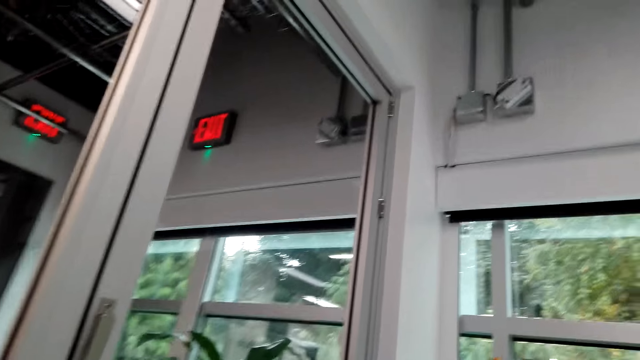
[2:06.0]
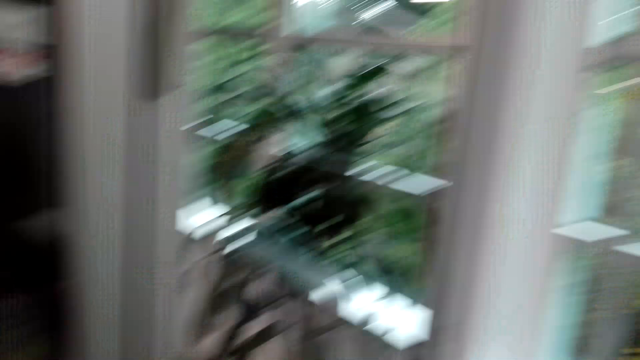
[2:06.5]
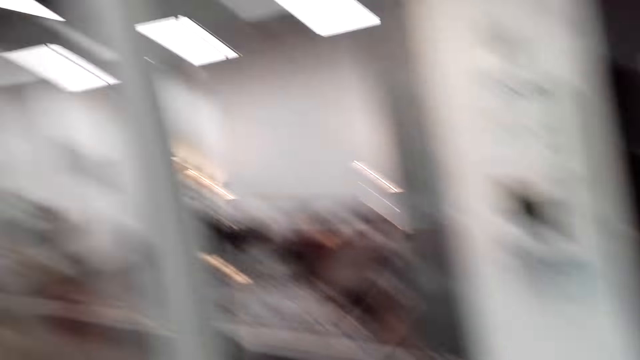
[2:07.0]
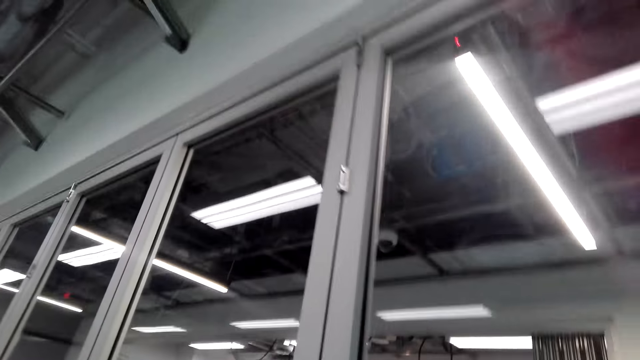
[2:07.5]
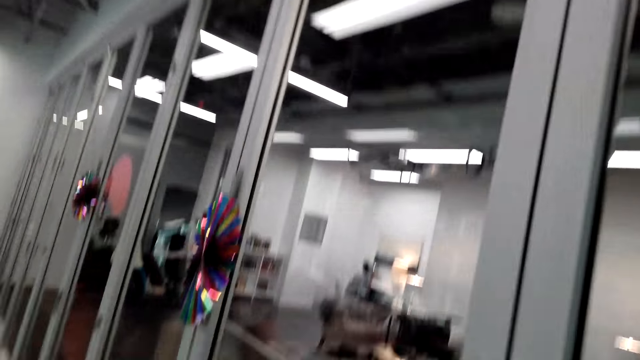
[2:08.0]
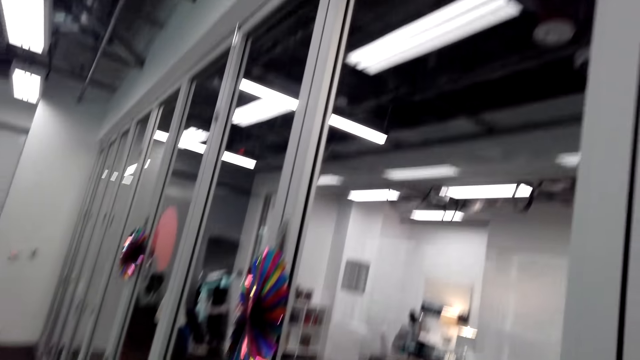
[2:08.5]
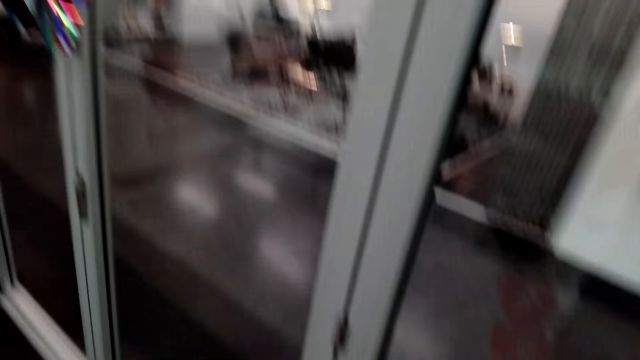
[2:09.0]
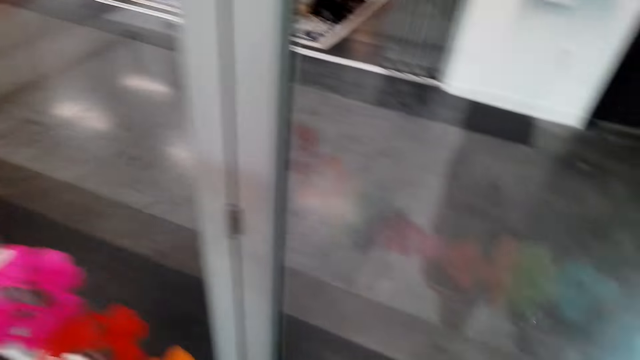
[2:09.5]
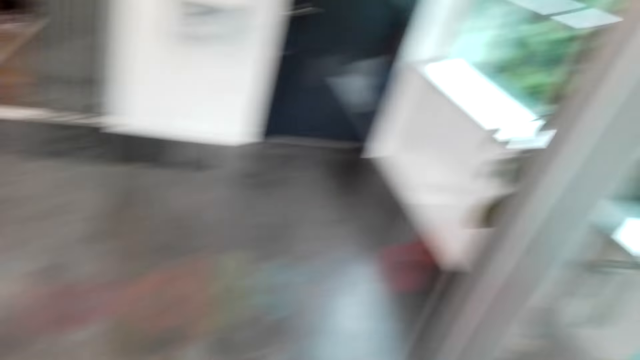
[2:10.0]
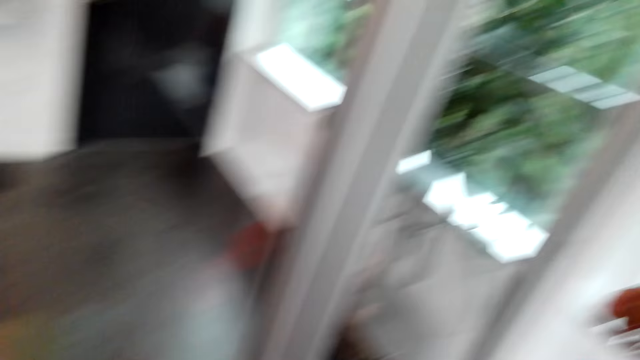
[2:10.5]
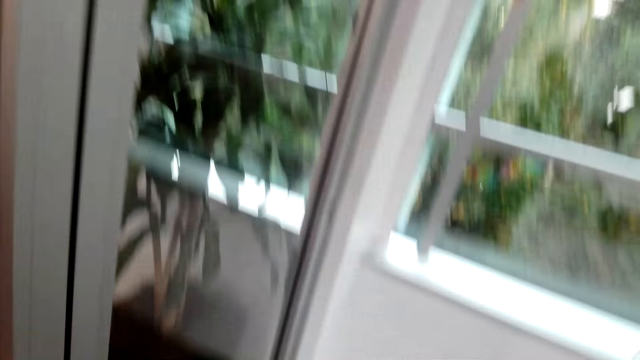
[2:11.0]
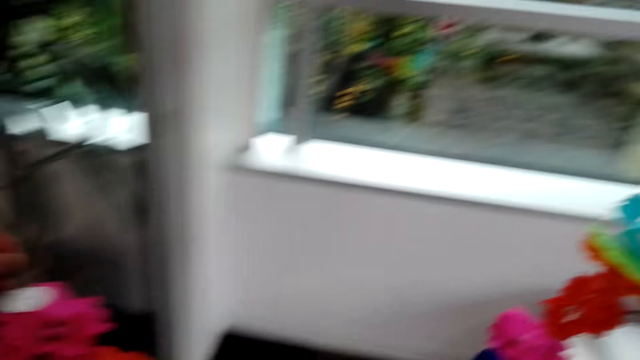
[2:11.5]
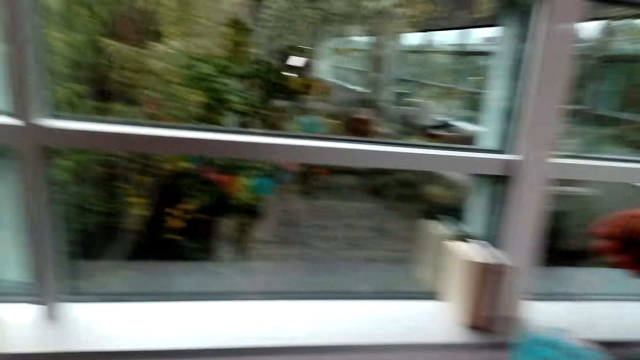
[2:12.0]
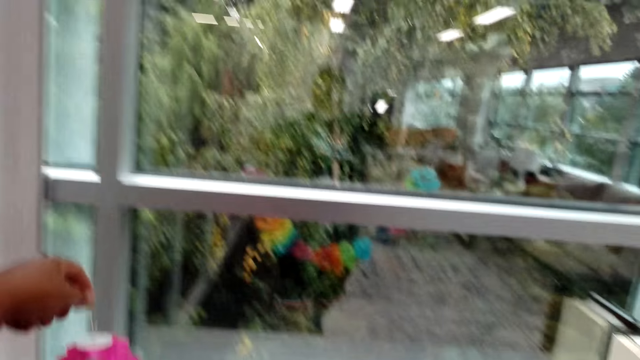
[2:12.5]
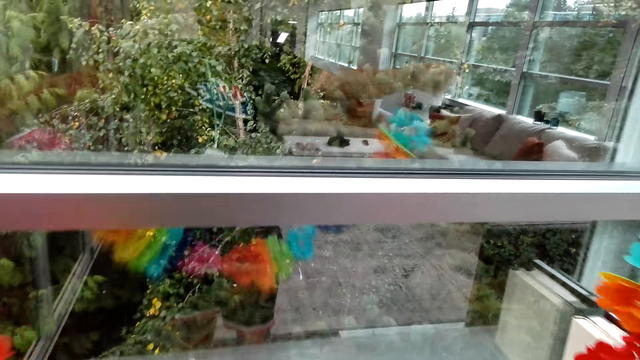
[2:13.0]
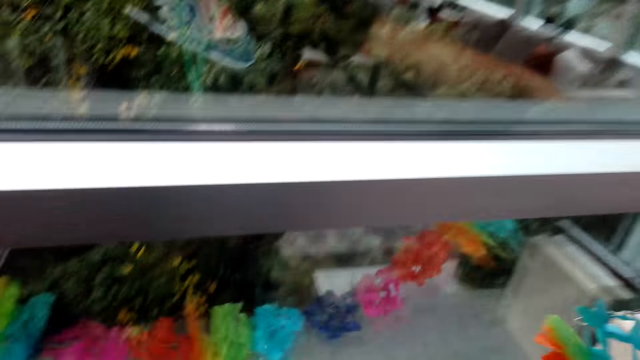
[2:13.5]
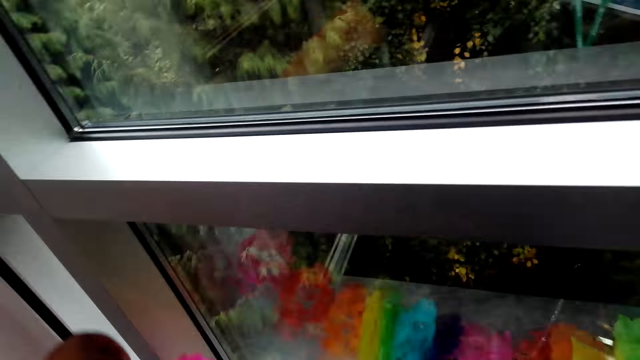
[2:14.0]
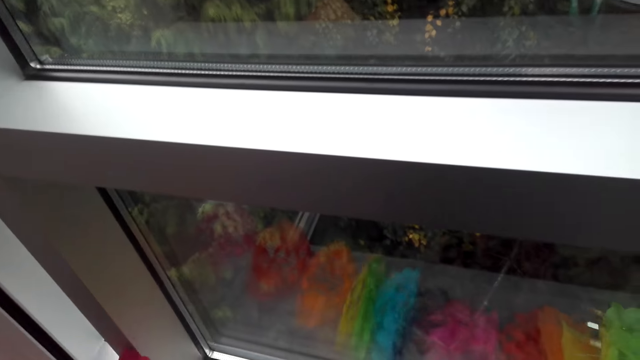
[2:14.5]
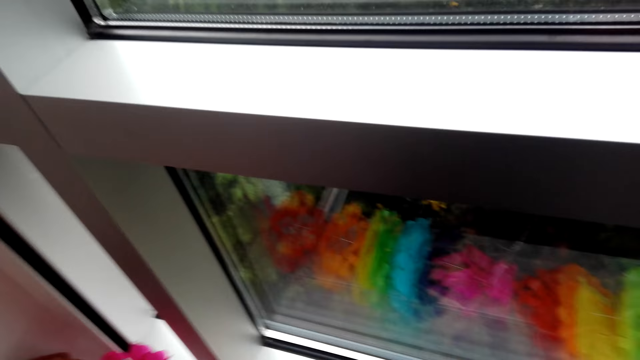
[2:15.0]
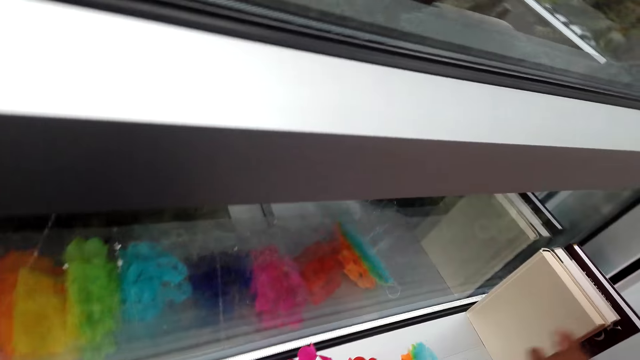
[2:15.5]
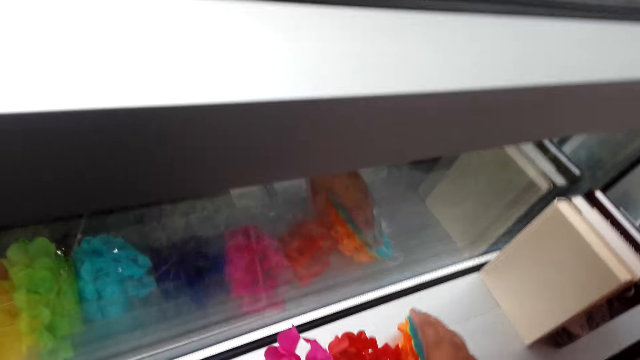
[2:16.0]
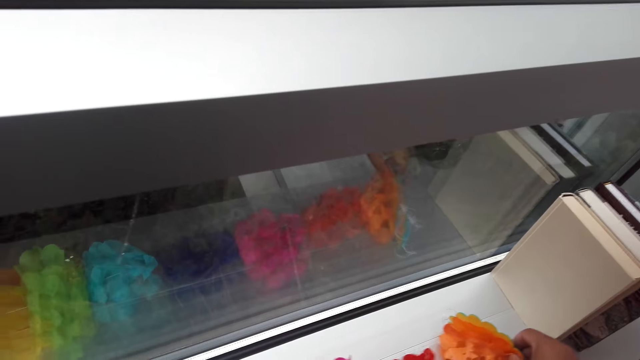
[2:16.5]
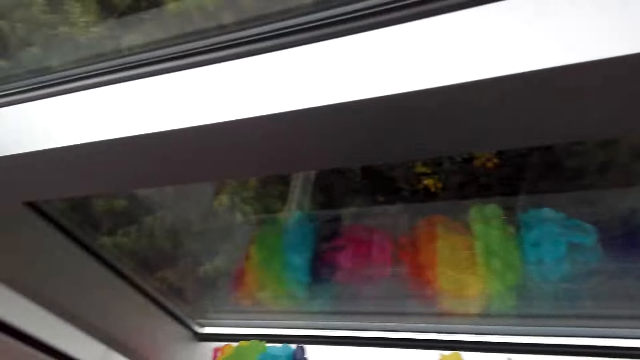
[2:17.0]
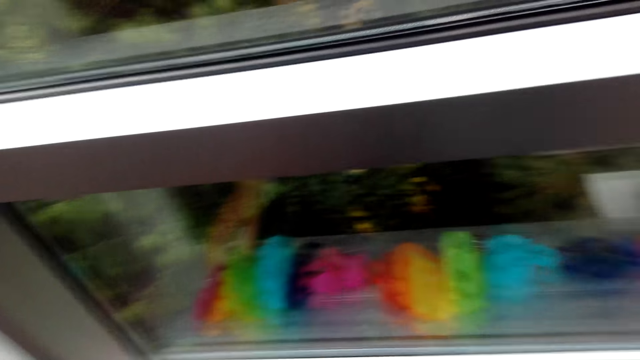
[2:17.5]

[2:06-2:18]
The camera wearer looks around the door. They hang the decoration flower on the wall. They place the decorations on a window stool.

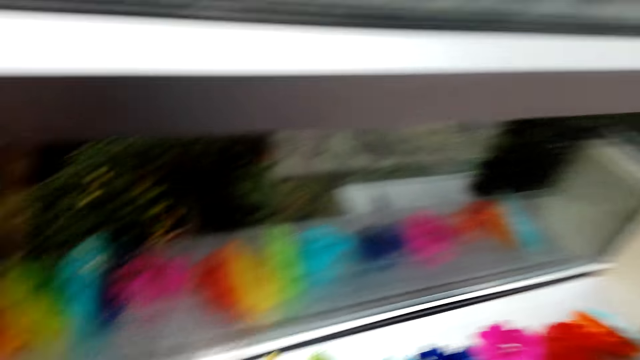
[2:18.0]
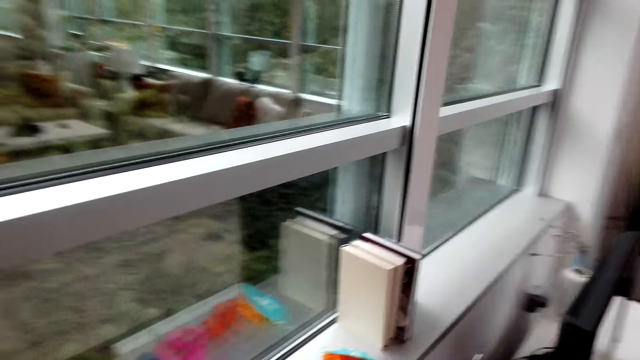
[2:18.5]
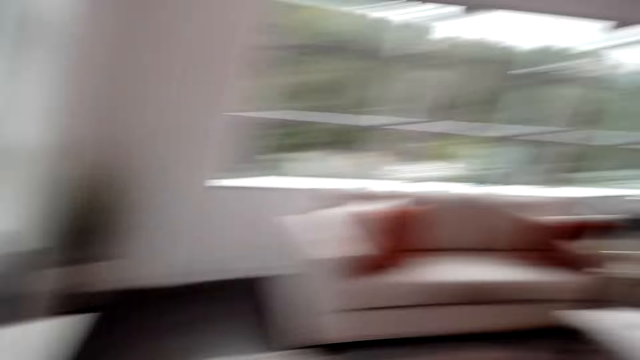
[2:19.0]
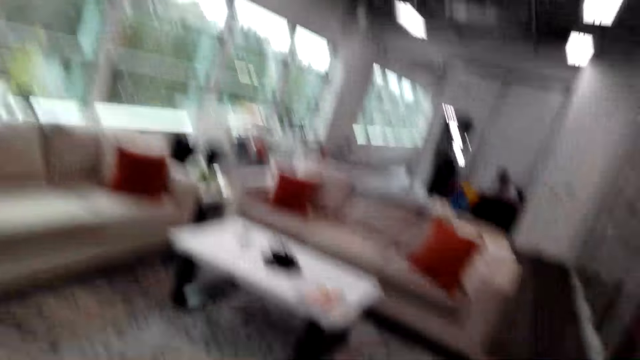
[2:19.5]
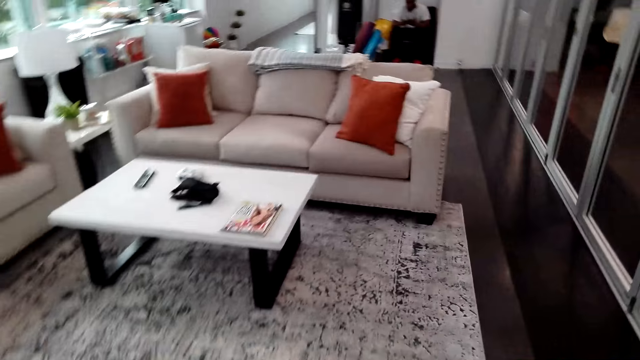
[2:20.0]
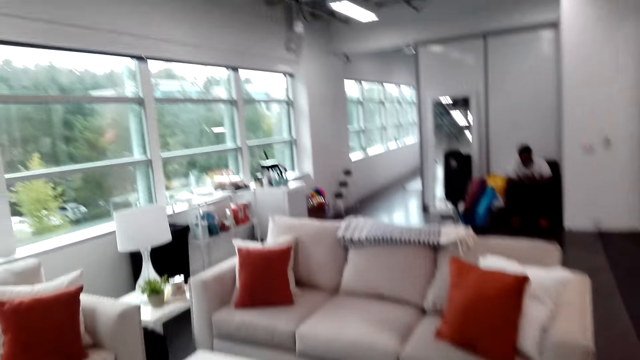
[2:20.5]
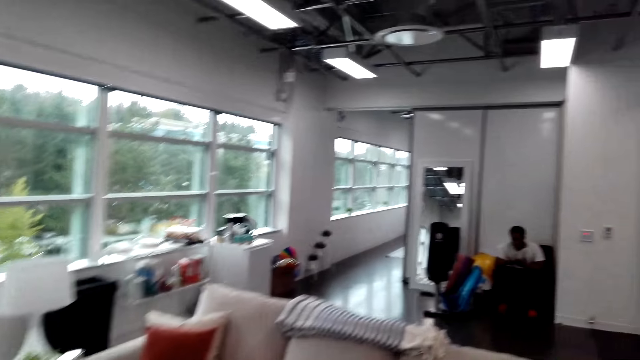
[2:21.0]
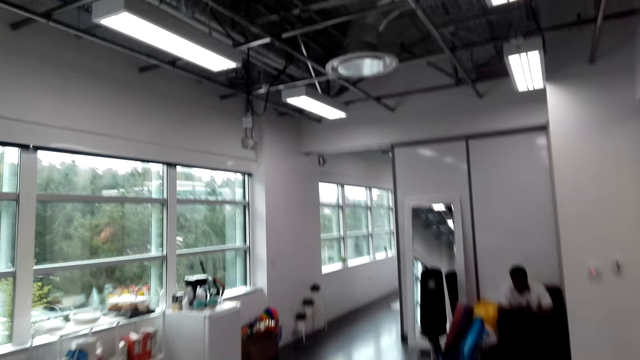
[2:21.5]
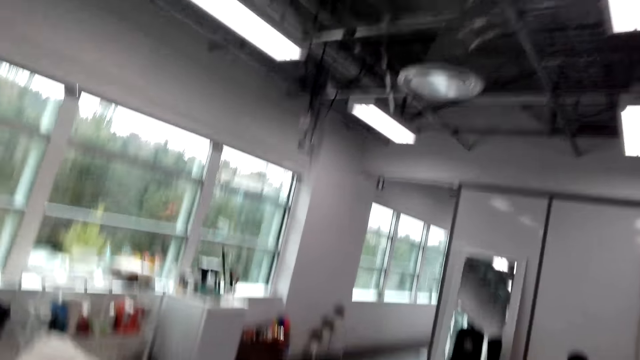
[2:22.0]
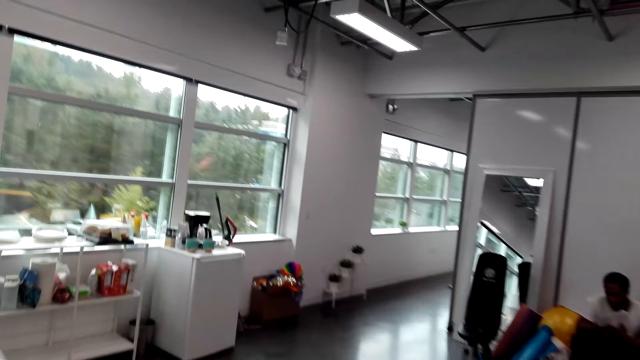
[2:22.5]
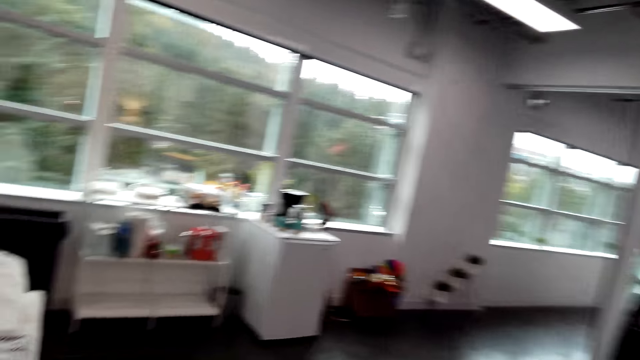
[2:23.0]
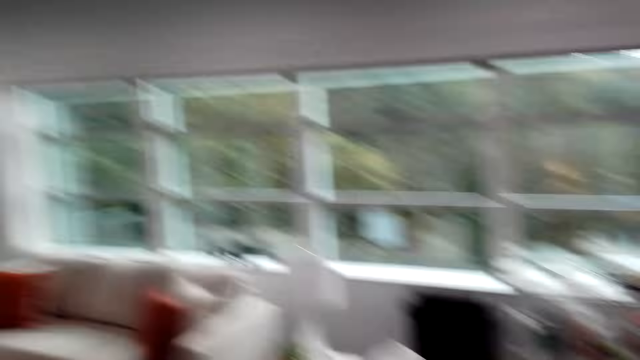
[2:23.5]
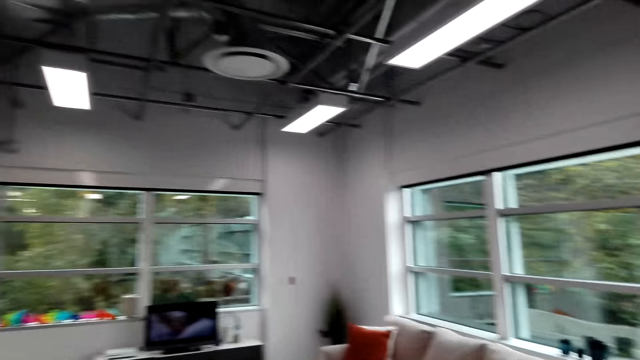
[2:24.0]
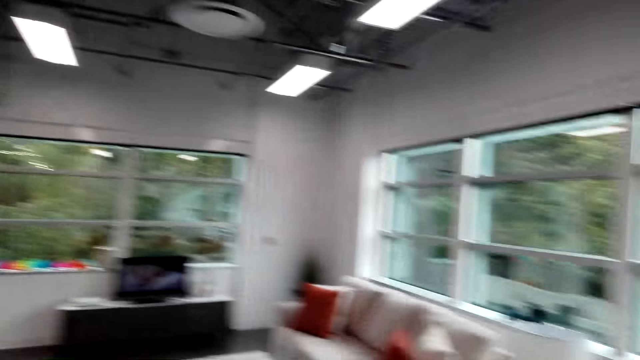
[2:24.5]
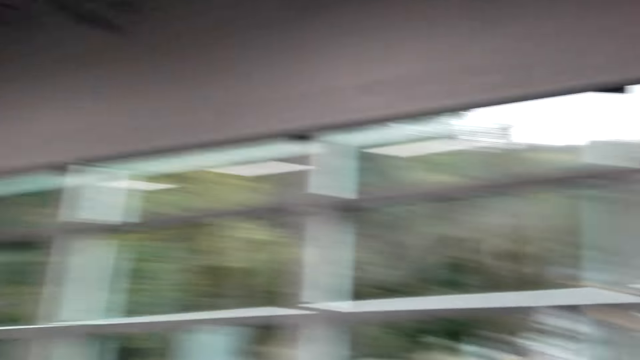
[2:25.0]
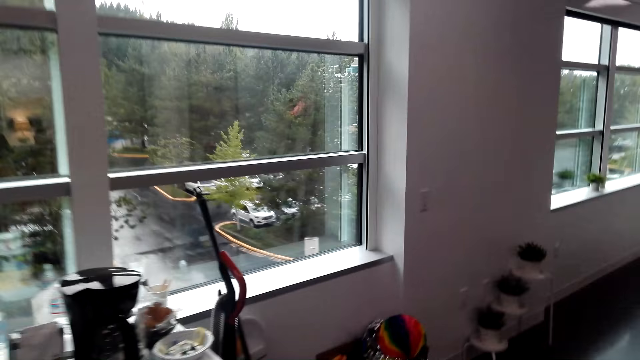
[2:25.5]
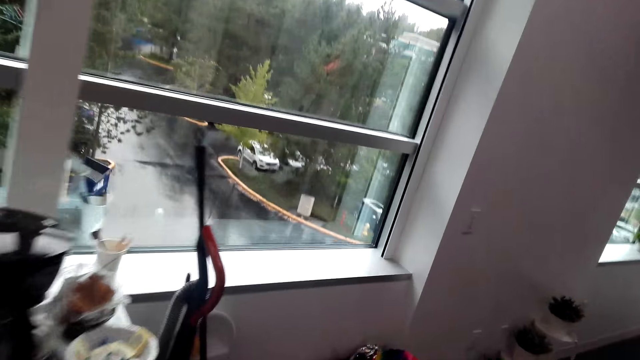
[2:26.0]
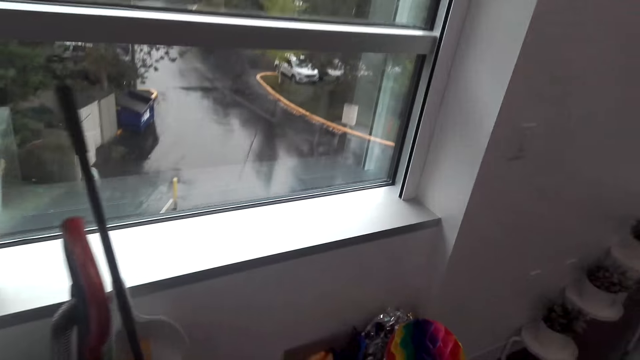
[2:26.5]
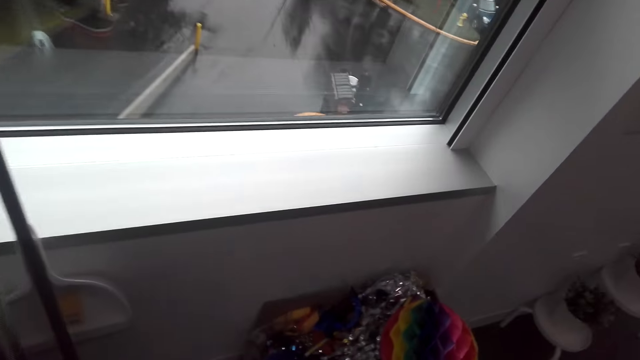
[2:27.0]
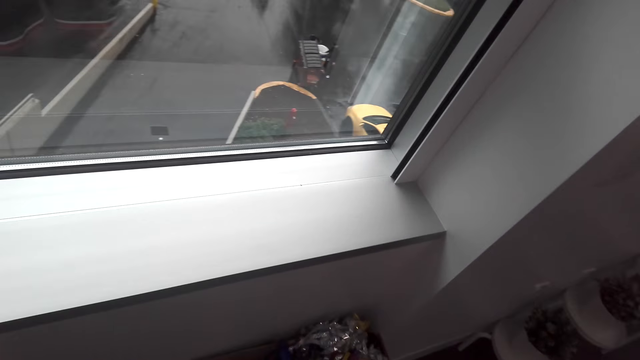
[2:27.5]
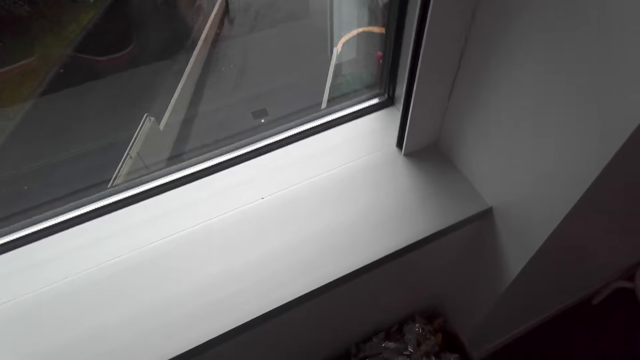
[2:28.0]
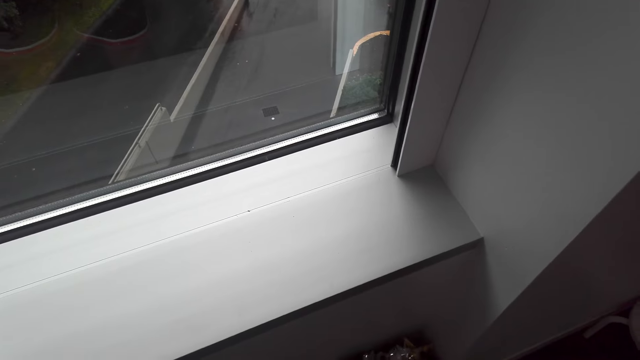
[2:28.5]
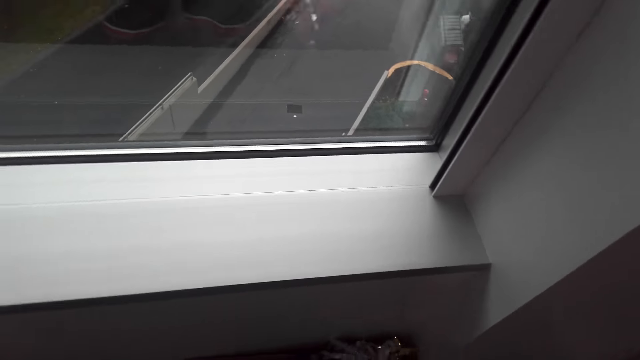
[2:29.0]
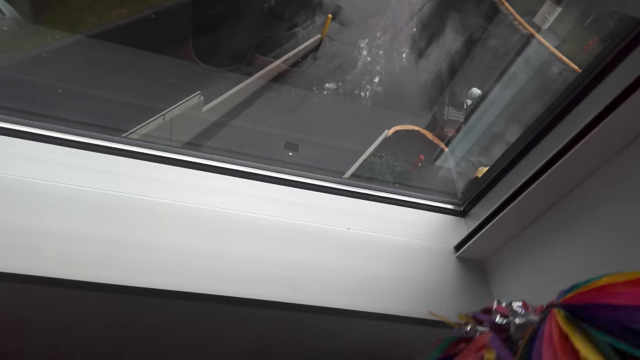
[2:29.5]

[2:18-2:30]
The camera wearer looks around the living room. They walk around the room. They look around the living room. They take the decoration flower on the carton.
